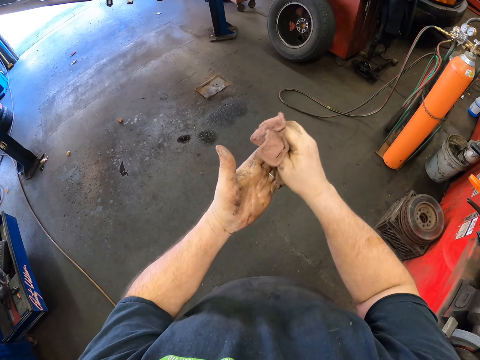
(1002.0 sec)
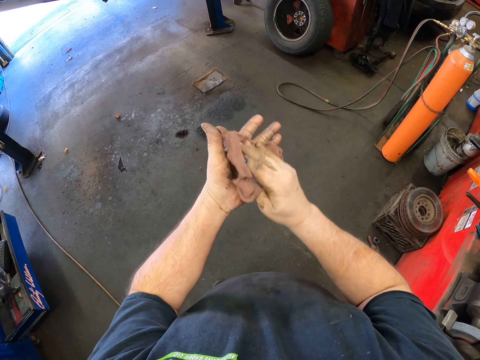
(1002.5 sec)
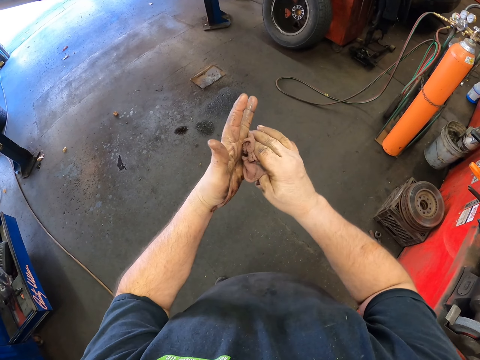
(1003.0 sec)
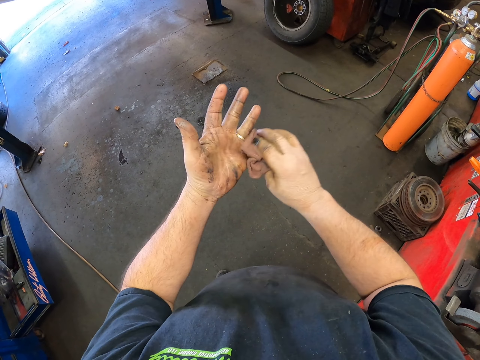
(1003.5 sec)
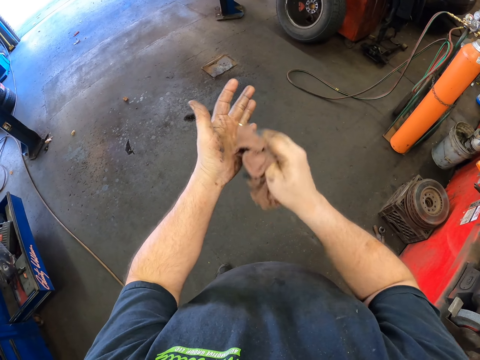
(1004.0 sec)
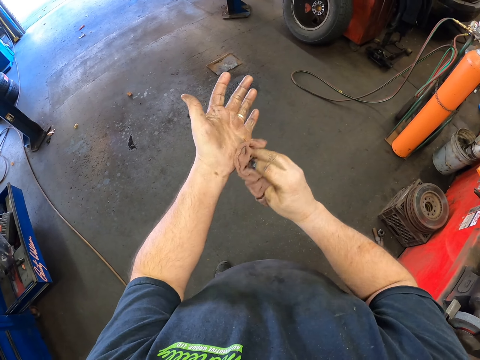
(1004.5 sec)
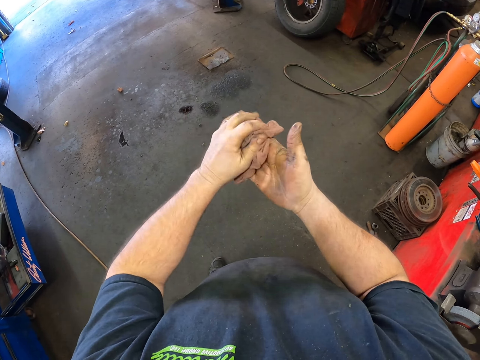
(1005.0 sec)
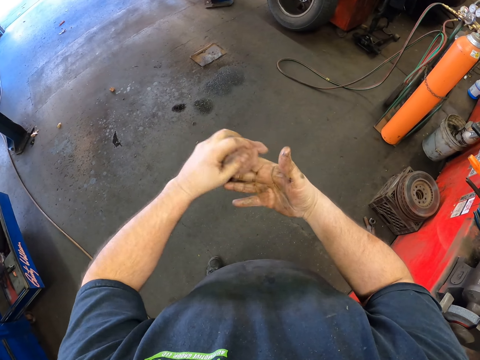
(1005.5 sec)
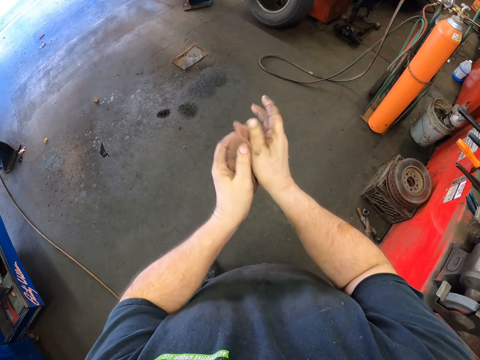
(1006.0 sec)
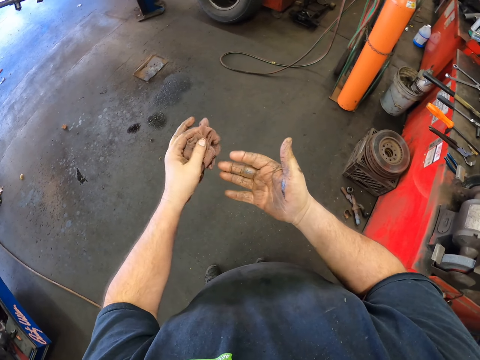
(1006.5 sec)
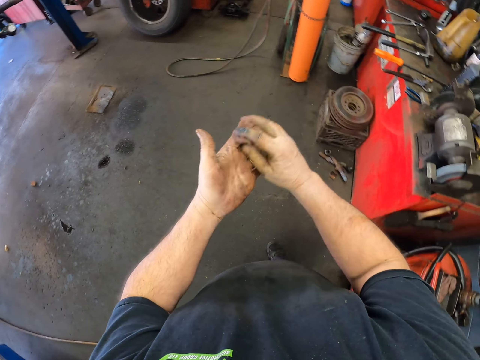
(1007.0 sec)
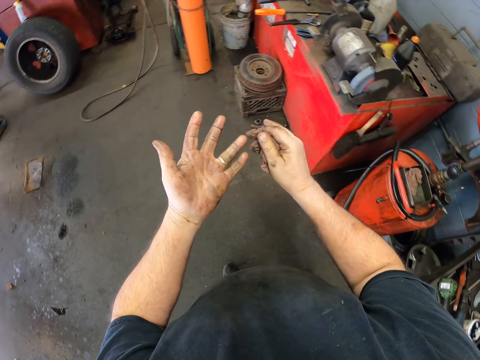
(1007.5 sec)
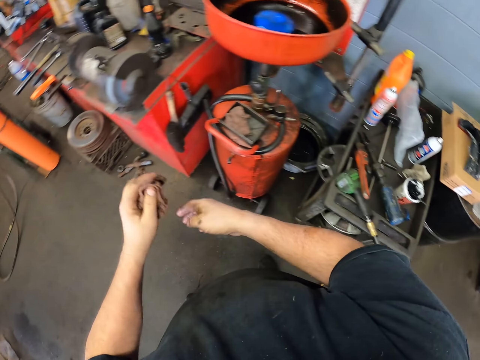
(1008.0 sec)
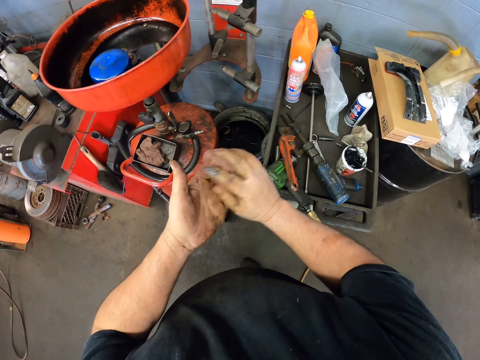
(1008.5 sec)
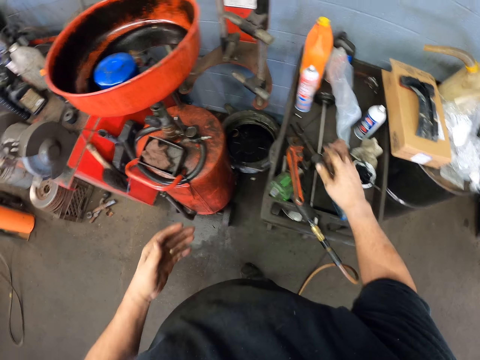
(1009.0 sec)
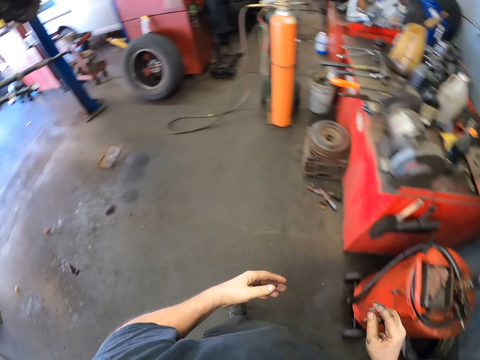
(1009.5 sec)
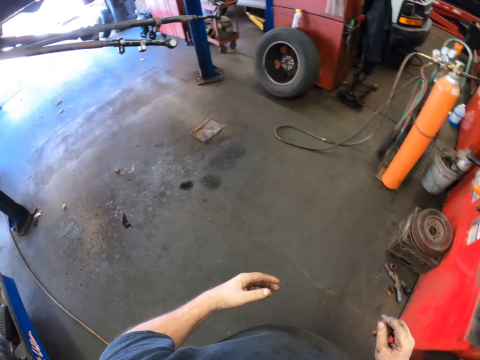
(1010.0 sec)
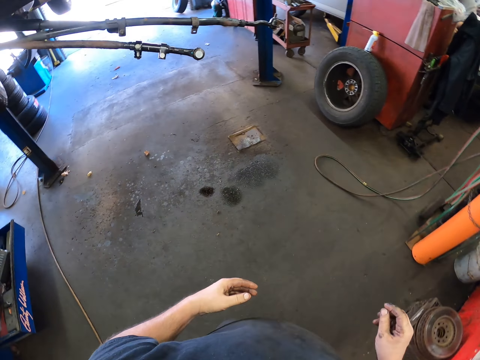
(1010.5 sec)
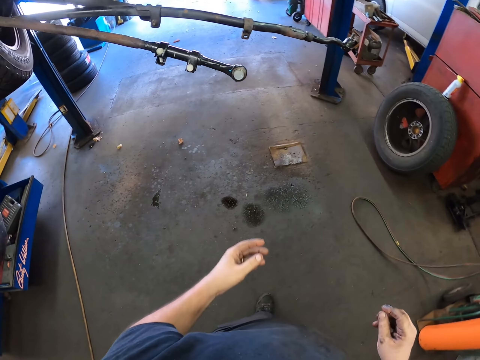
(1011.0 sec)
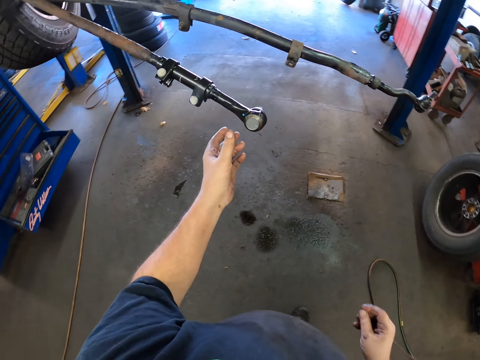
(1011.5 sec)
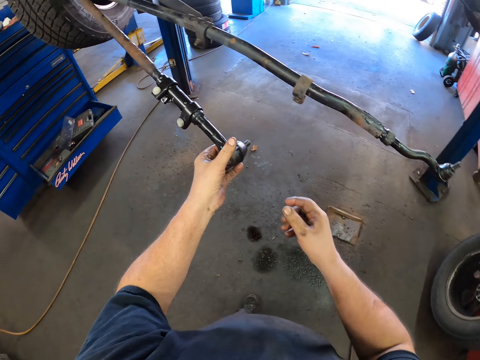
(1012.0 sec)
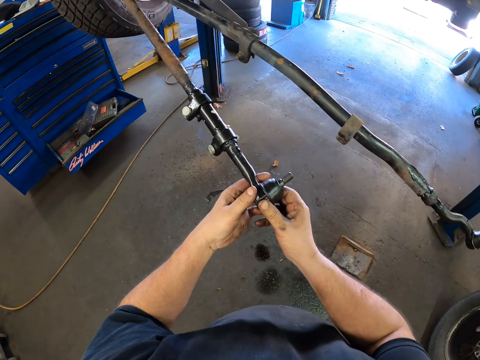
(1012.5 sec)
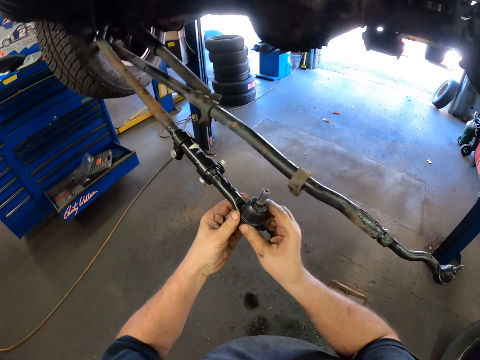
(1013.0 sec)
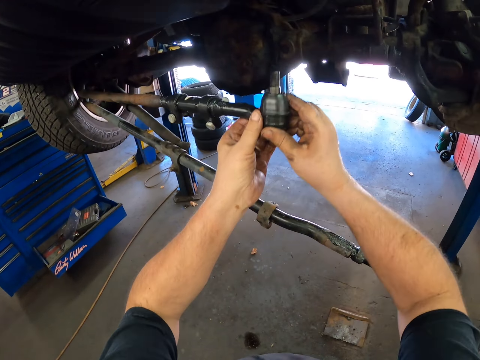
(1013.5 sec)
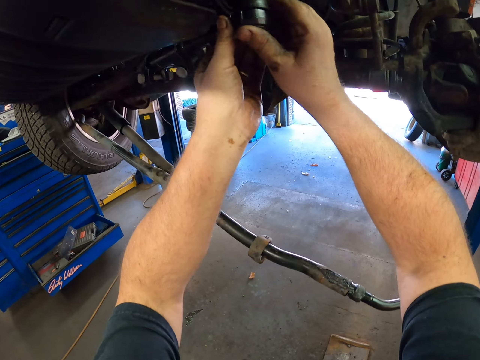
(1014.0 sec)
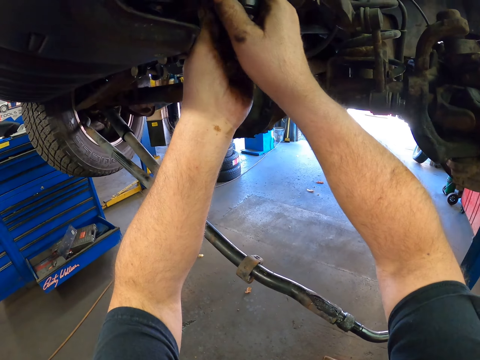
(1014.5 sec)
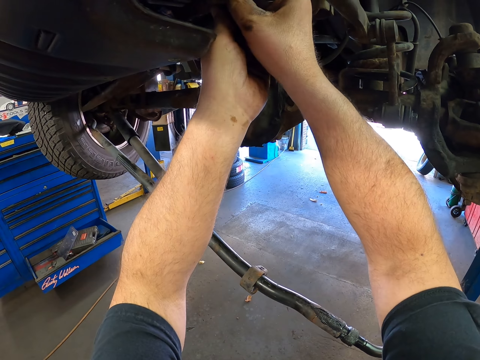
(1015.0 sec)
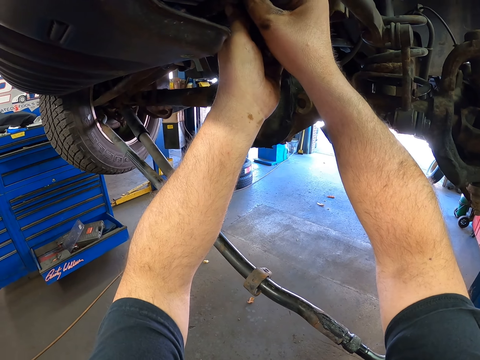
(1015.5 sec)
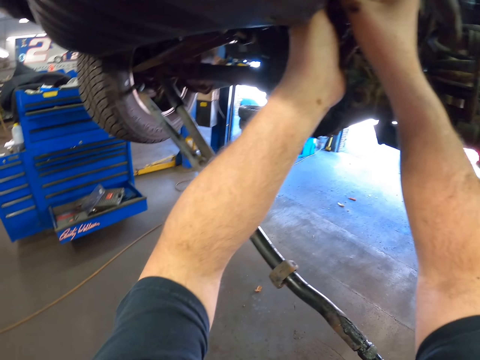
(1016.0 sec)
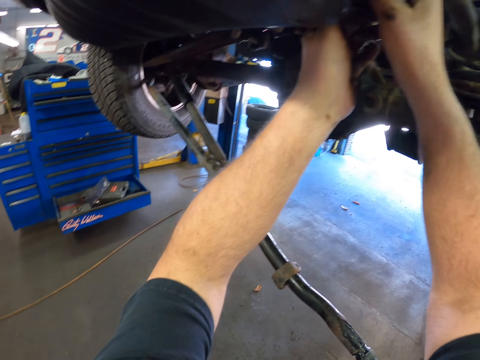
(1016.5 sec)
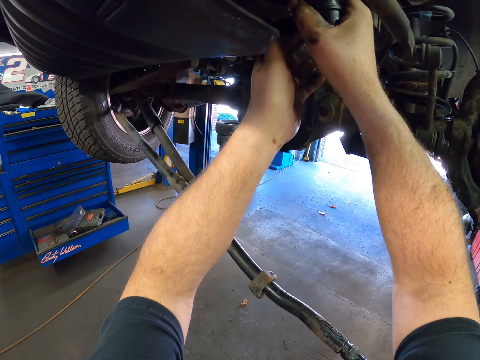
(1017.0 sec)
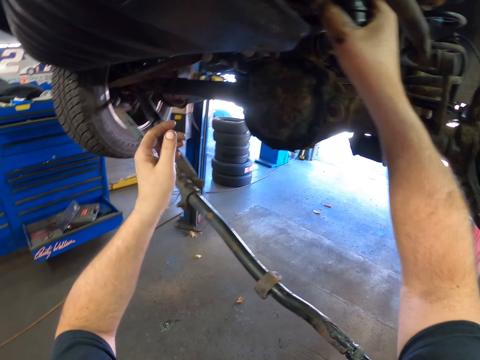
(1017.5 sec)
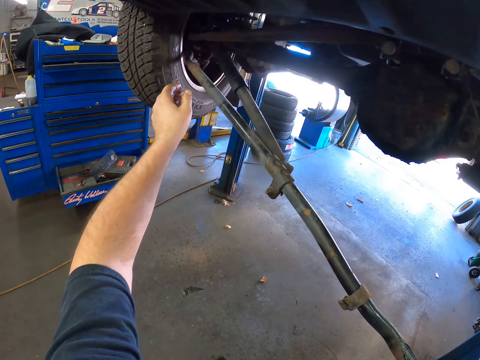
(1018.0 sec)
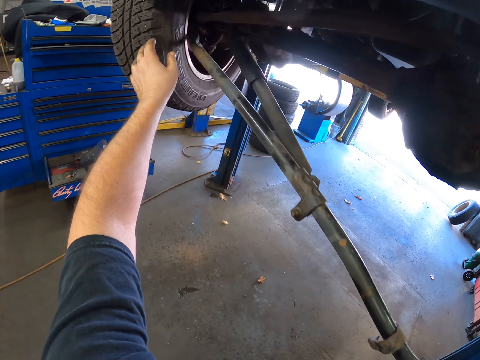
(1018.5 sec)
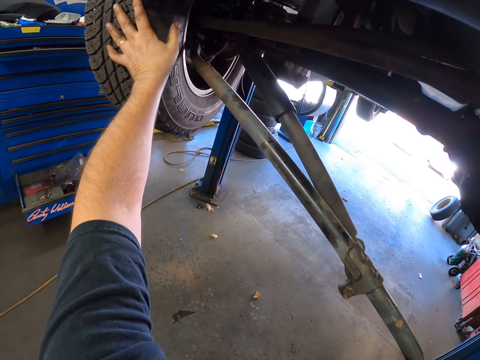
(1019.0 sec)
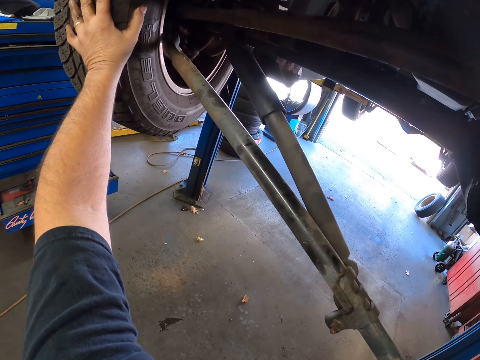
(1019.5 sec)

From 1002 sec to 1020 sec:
The camera wearer moves the legs. They wipe the hands with the cloth. They put the cloth down. They step forward. They touch the metal piece. They lift the metal piece. They rotate a sway bar in a metal. They connect the metal to a car. They move the wheel.

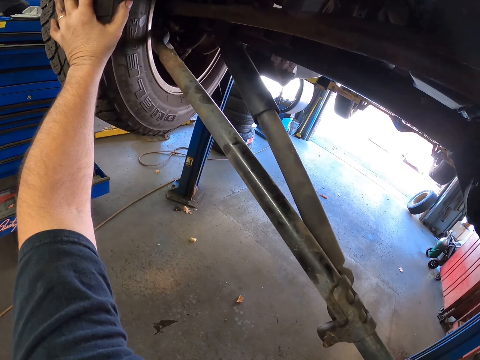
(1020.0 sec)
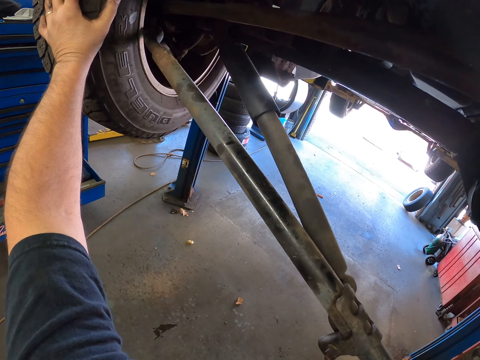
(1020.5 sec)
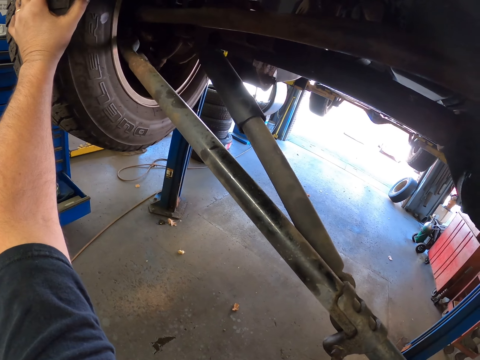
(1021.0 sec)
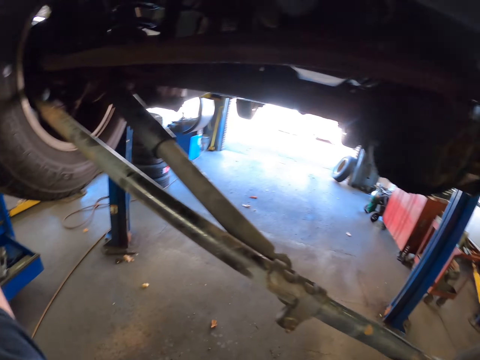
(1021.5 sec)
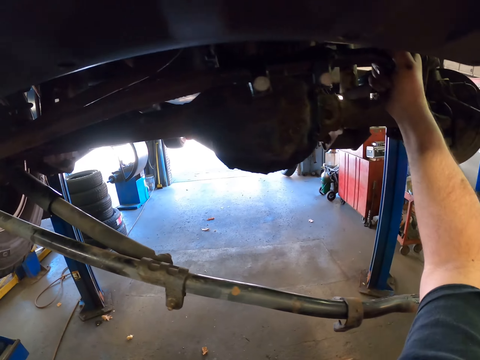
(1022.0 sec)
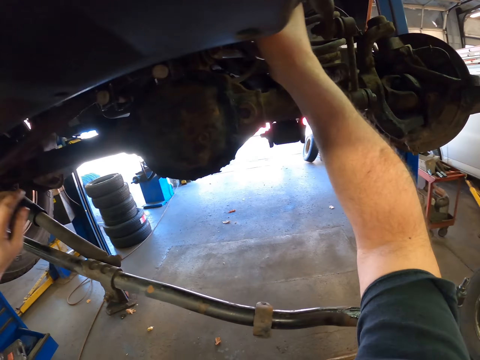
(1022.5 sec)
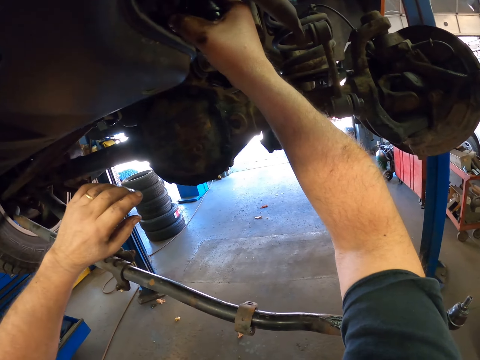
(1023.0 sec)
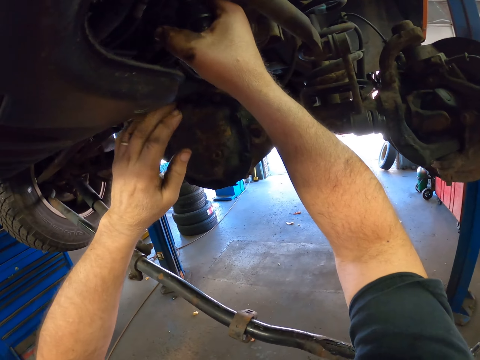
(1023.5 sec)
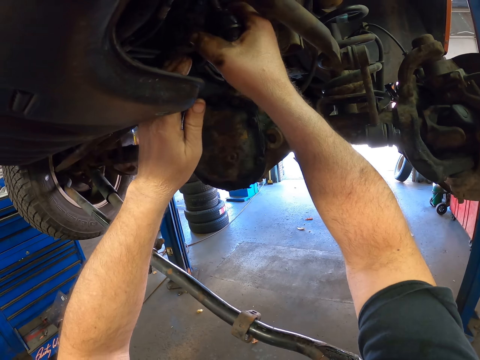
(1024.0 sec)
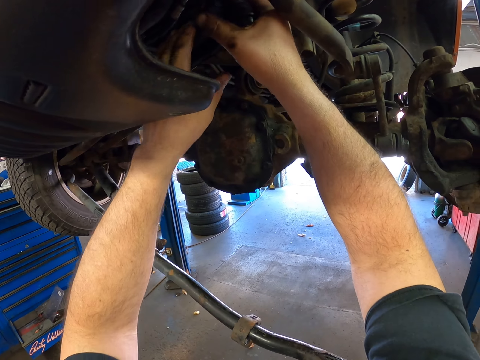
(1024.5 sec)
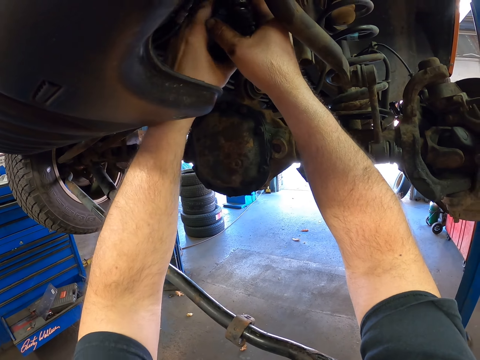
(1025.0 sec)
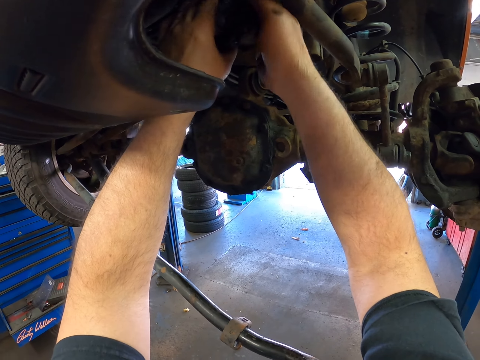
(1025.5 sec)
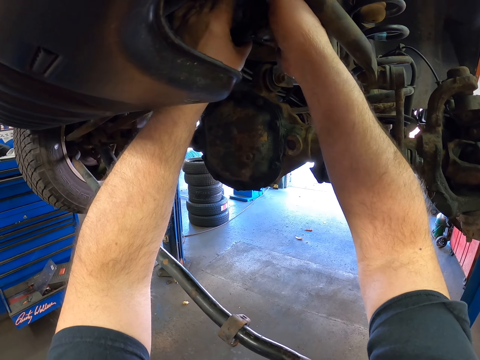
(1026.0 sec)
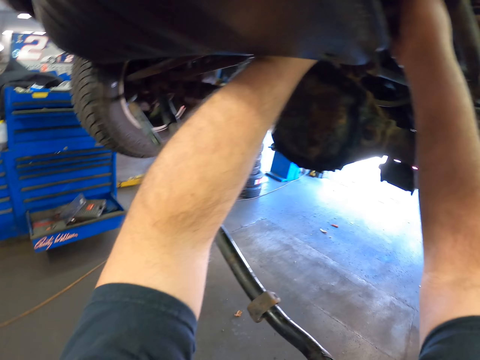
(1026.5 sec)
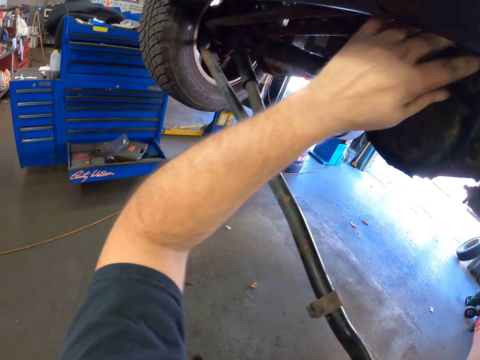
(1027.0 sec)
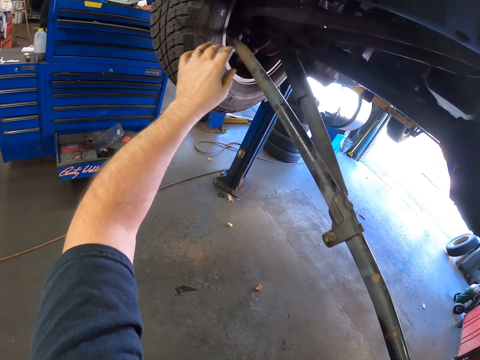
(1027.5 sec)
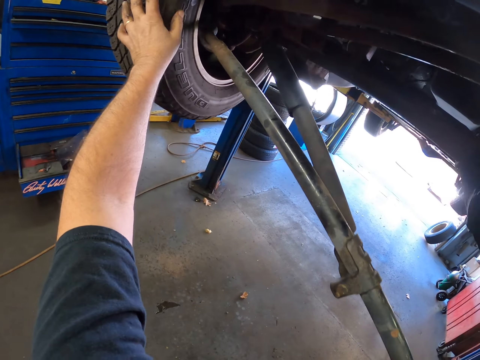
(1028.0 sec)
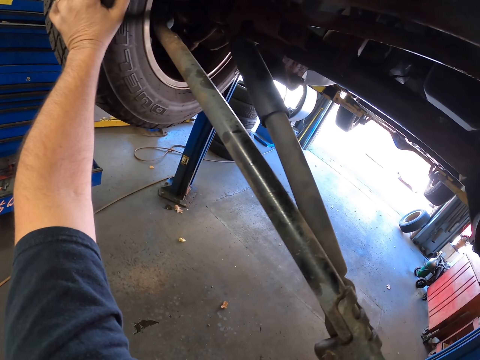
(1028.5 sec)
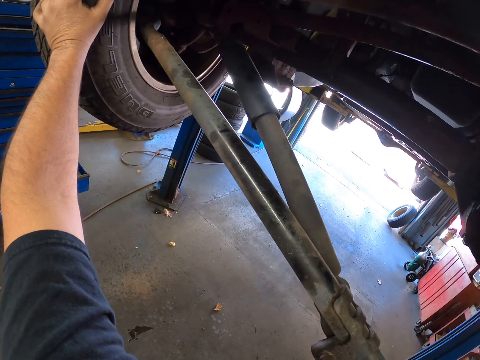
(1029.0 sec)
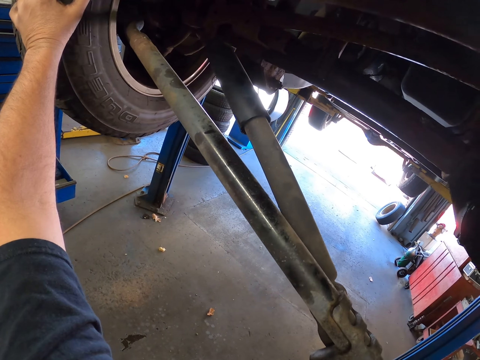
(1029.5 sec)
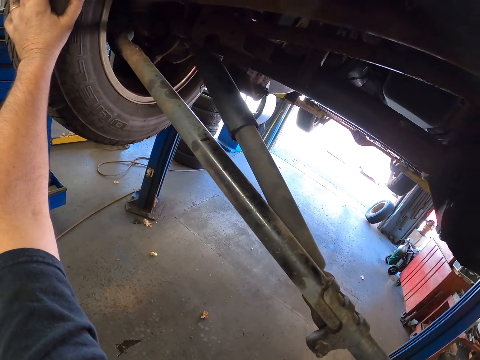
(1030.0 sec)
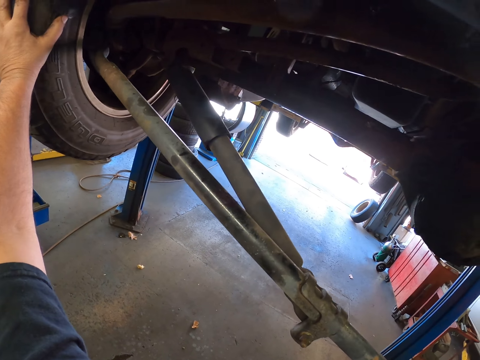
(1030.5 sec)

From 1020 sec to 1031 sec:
The camera wearer connects the metal to the car part. They move the wheel.
